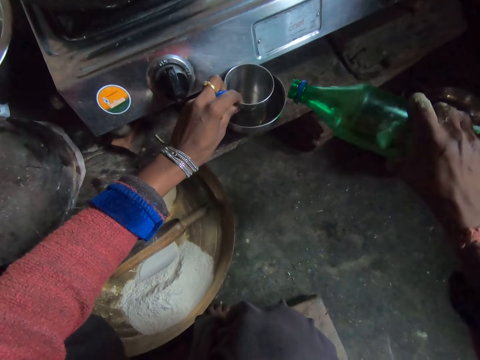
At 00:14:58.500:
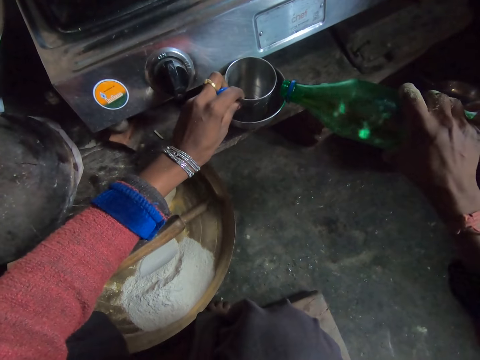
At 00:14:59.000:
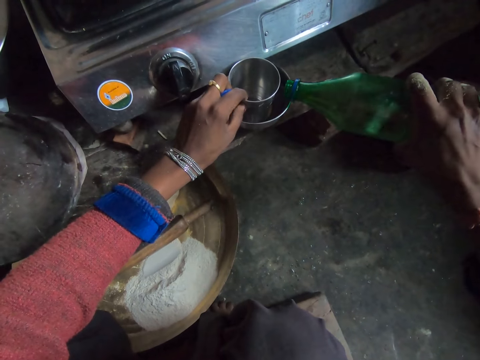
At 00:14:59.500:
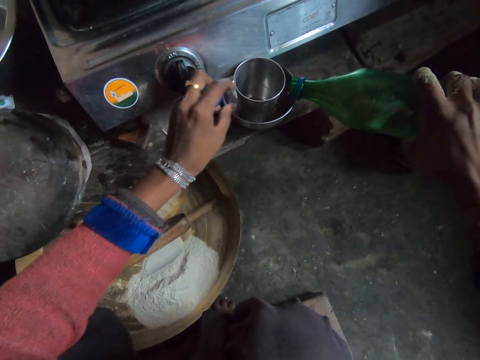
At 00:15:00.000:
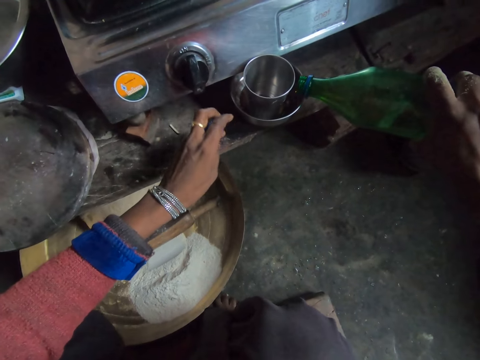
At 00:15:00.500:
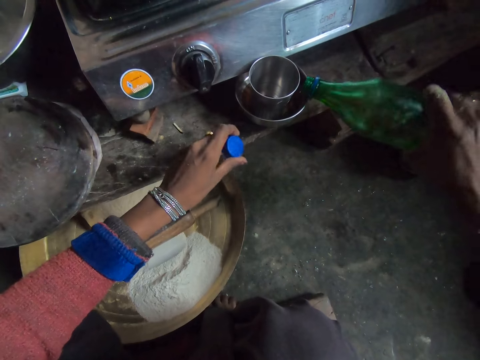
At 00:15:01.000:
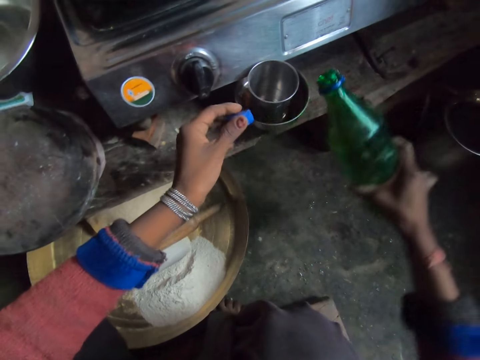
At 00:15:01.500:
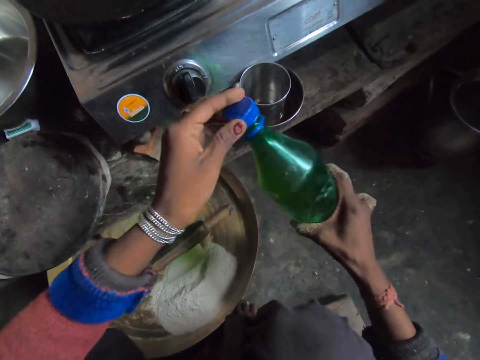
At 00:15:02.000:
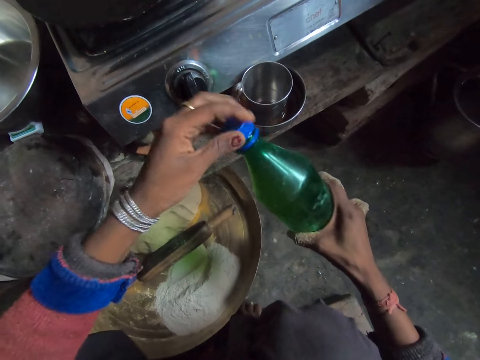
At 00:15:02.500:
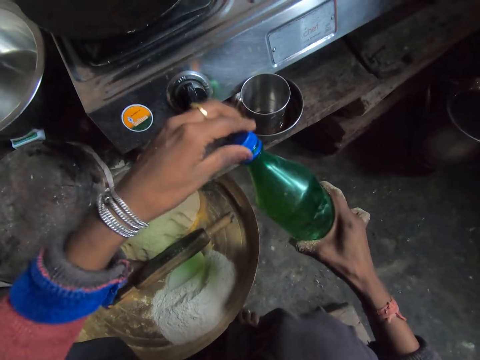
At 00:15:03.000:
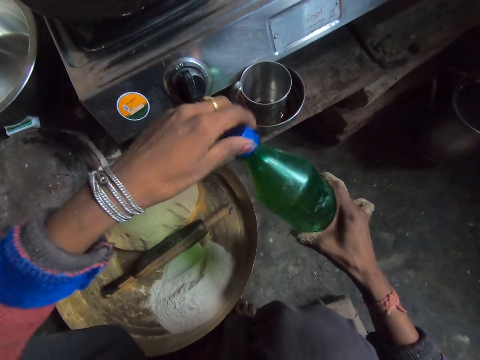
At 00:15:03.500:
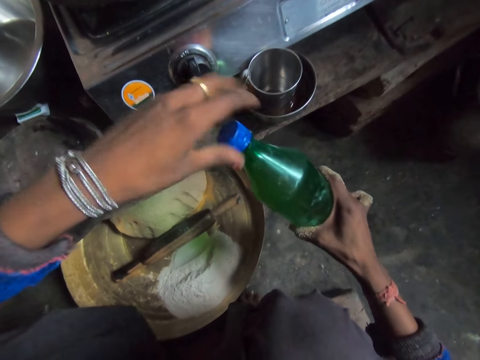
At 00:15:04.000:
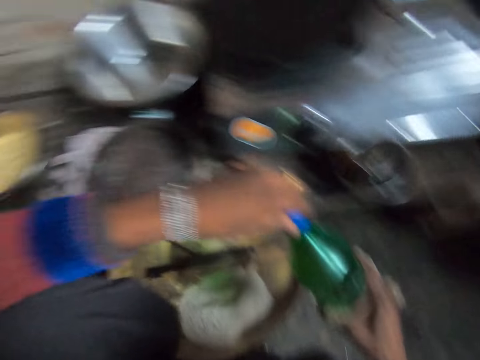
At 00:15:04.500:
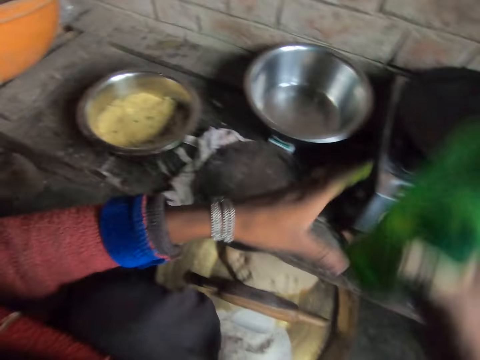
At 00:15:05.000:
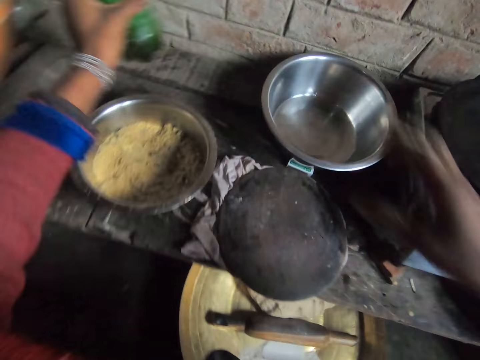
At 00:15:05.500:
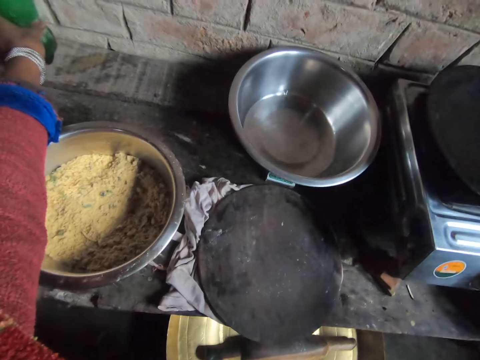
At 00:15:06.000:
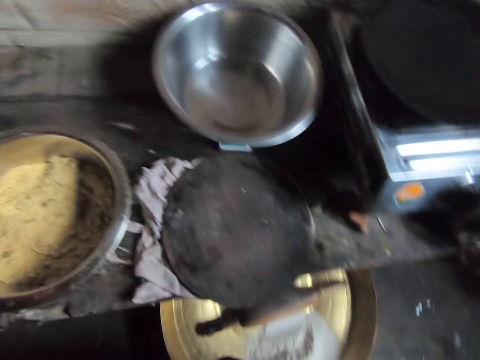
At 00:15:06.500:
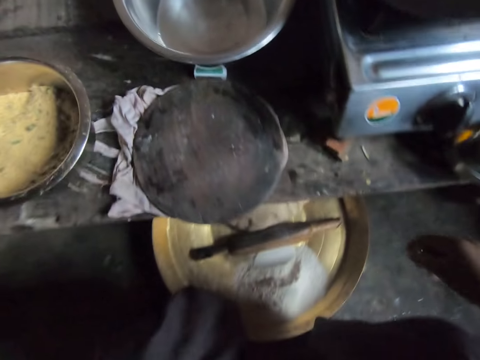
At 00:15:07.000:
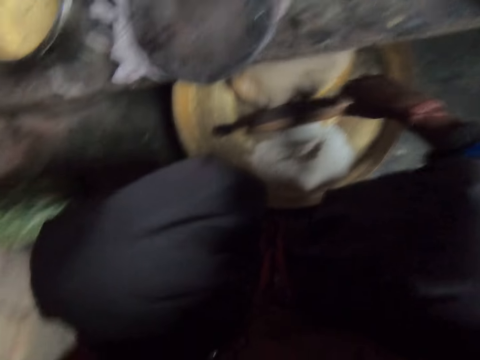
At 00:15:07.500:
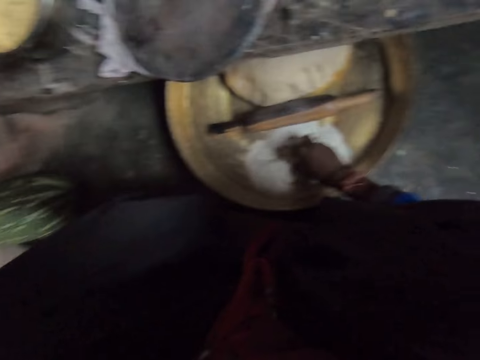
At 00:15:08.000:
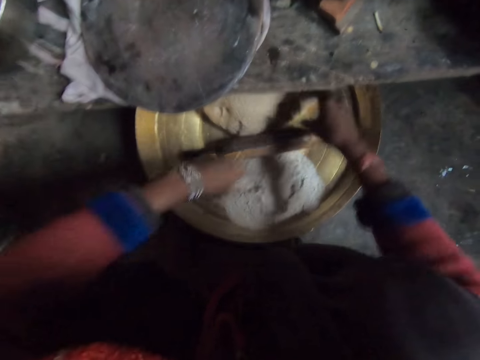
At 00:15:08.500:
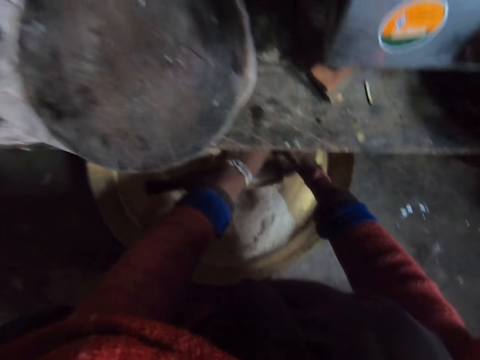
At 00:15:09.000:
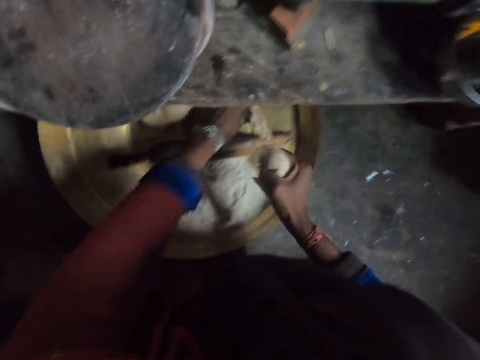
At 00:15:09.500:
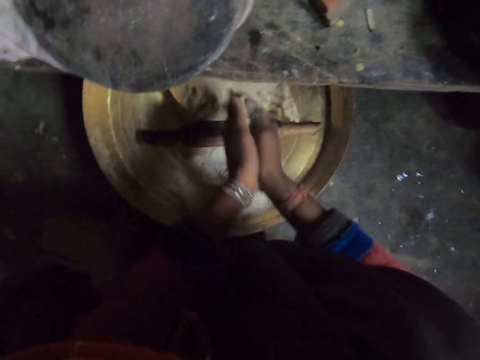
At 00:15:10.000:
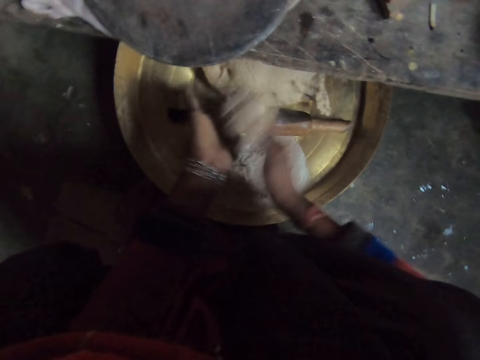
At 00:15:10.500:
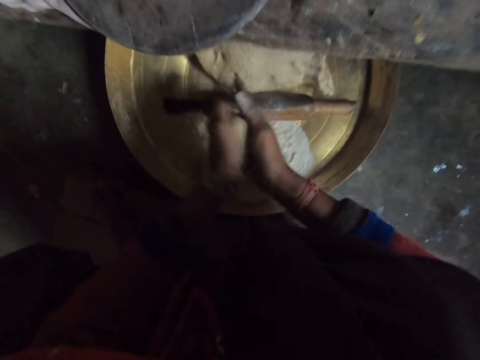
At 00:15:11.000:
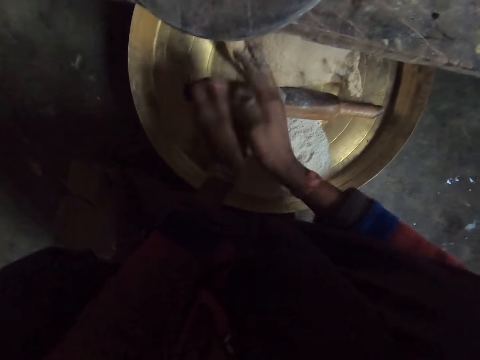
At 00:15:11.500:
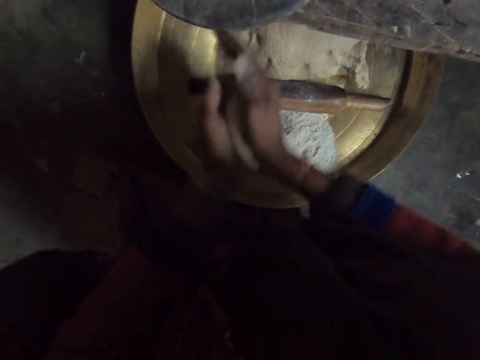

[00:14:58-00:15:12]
The camera wearer holds the container. They pour out the content of the bottle, the oil, into one of the cups. They close the bottle. They put the bottle on the countertop. They touch flour on a board with her right hand. They stare down. They pick up a dough, cut dough from a pile and knead the dough. They roll the dough with his hands.

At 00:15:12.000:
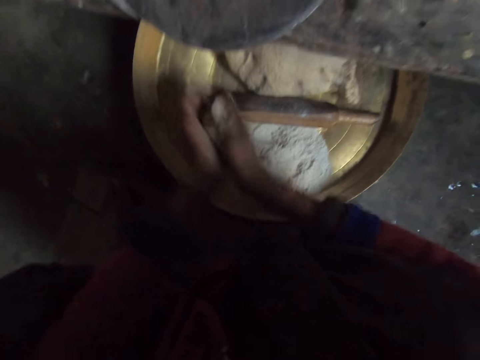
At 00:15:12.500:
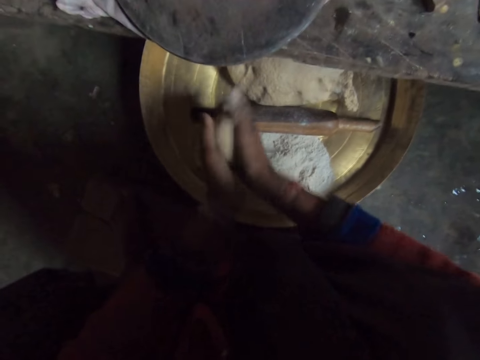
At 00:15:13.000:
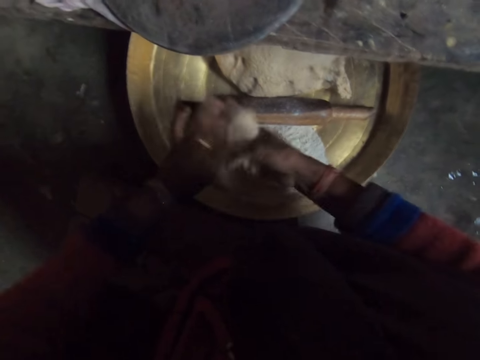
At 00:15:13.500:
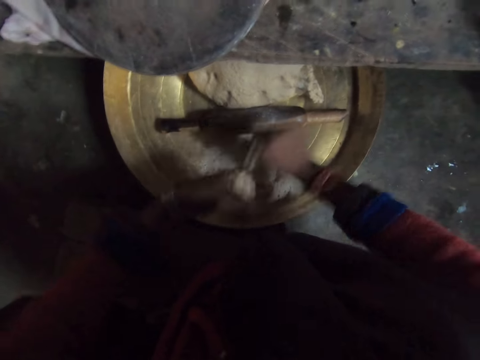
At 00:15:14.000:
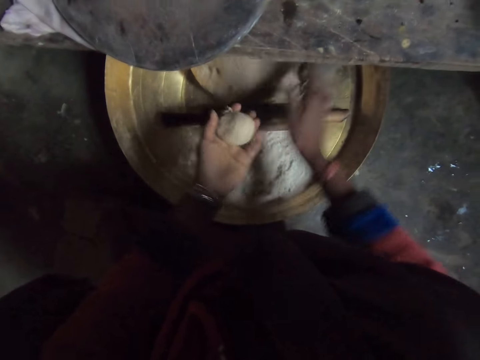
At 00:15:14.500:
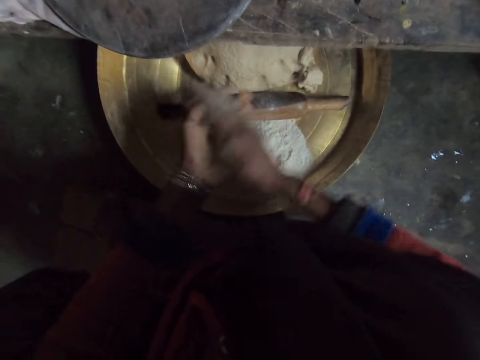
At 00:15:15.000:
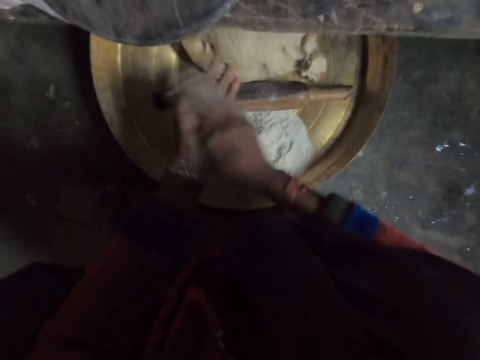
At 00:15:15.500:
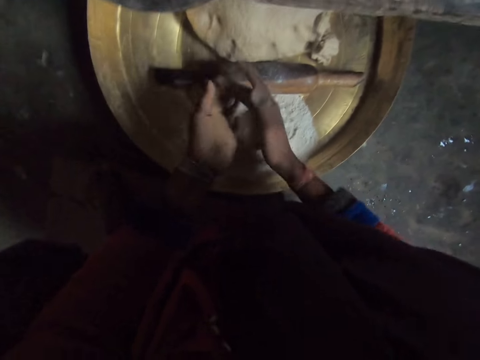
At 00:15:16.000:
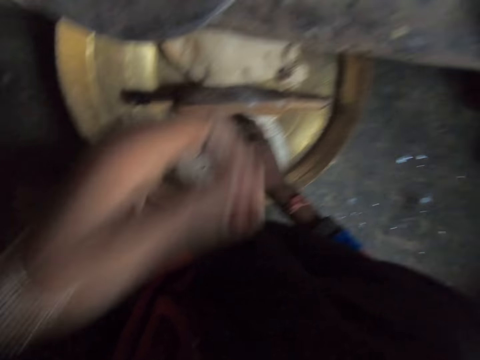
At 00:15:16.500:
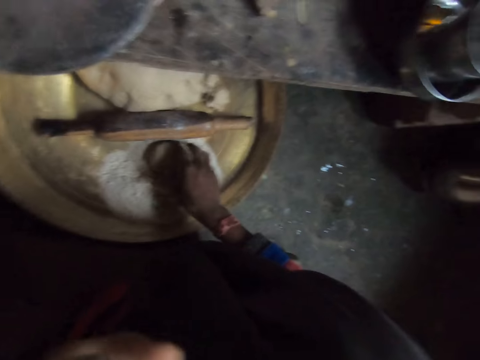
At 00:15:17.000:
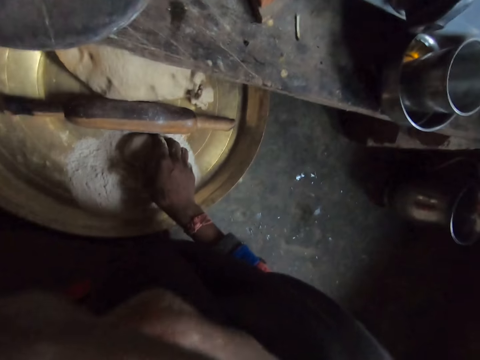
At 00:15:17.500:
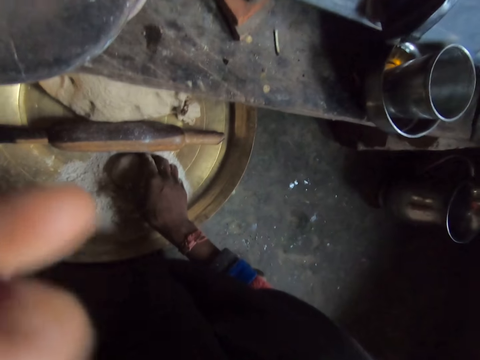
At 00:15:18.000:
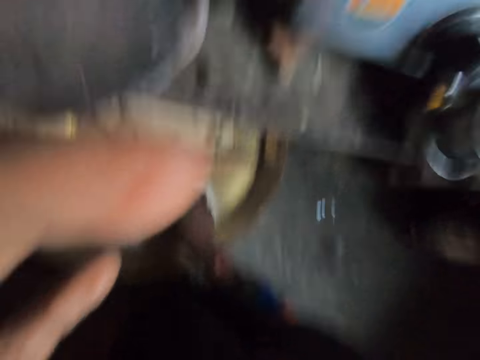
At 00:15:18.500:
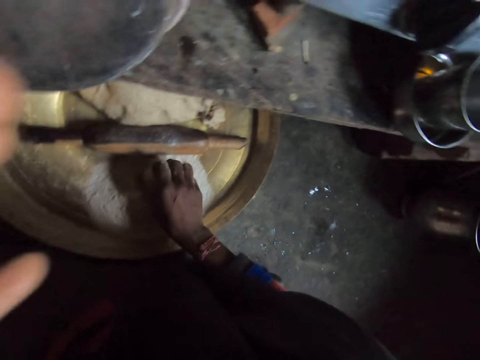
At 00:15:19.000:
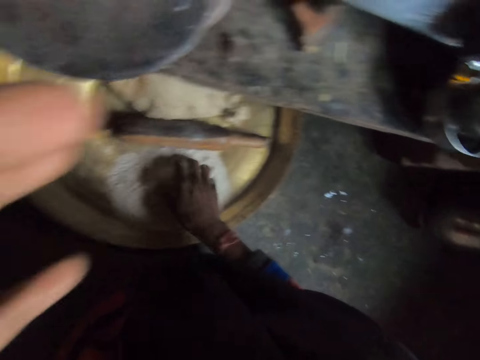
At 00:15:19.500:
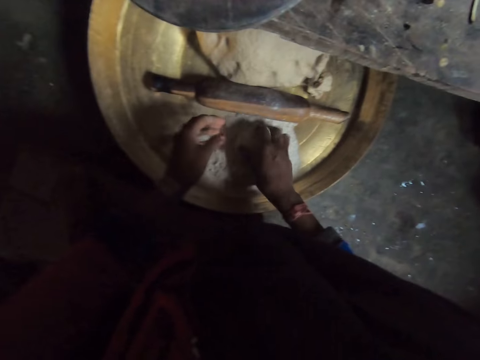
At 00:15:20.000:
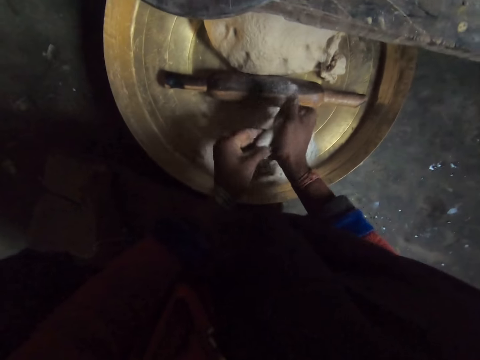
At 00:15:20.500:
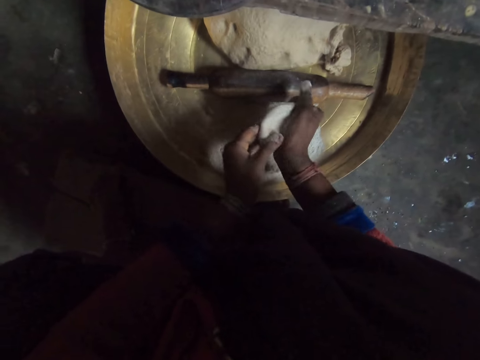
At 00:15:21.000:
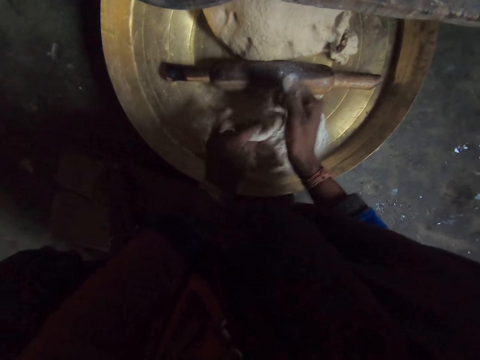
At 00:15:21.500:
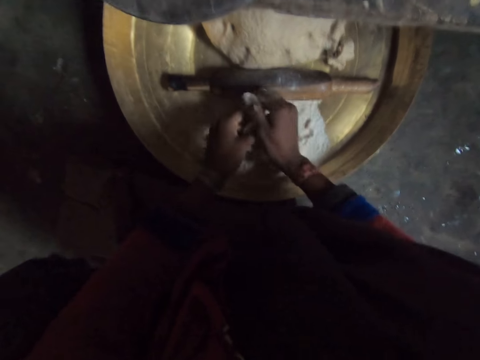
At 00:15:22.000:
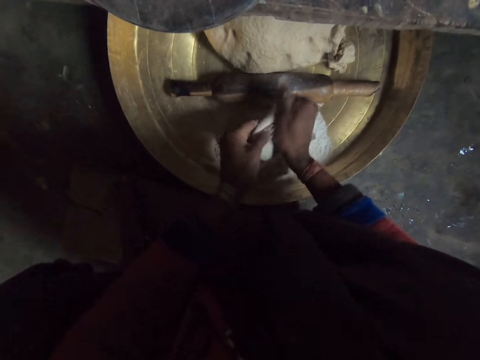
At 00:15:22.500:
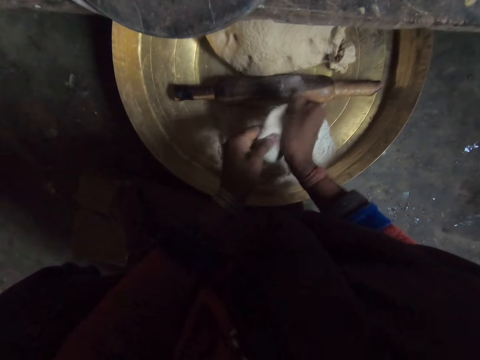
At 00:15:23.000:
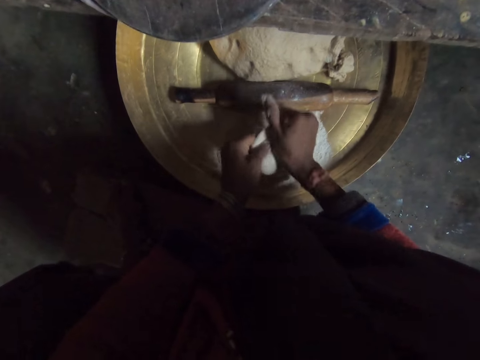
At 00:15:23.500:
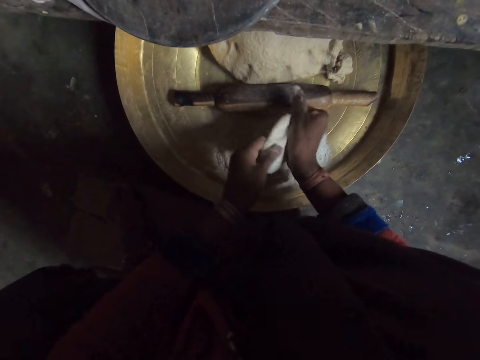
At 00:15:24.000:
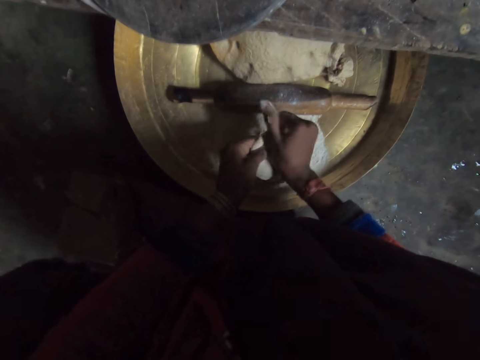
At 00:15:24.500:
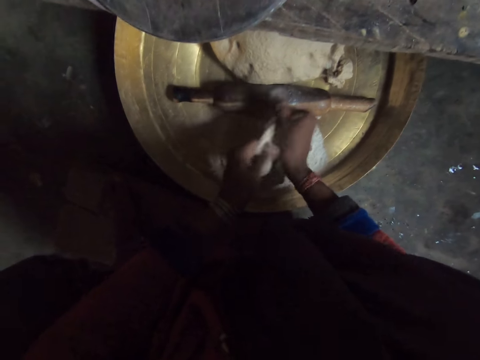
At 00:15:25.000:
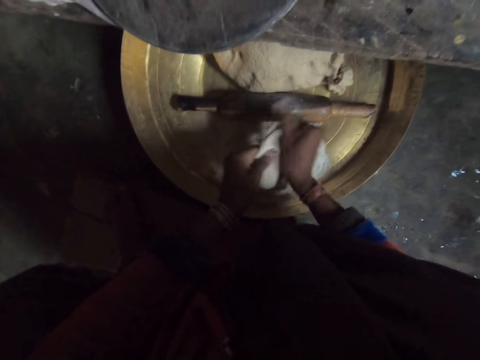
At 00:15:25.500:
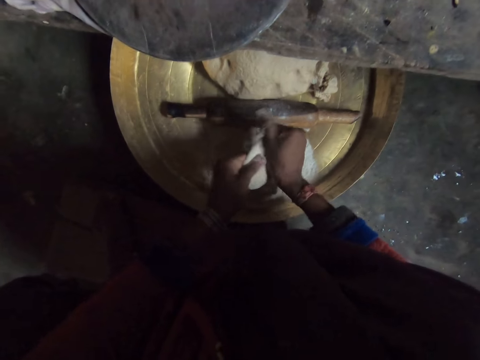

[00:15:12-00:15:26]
The camera wearer divides the dough. He puts the dough on a tray. He rolls the dough with his hands. He adjusts the camera. He prepares the dough.
